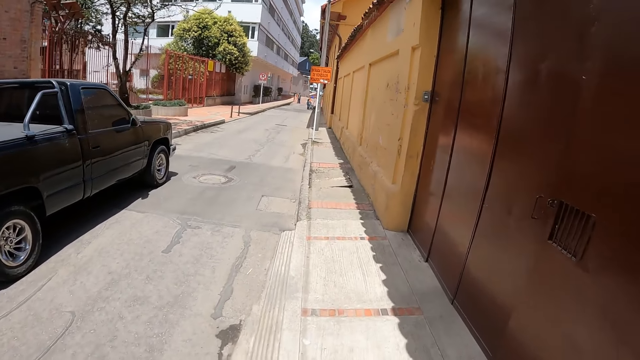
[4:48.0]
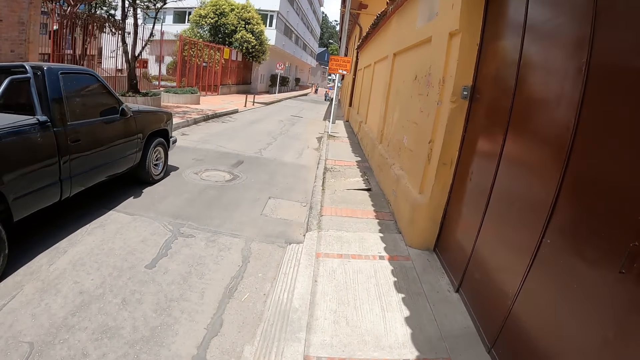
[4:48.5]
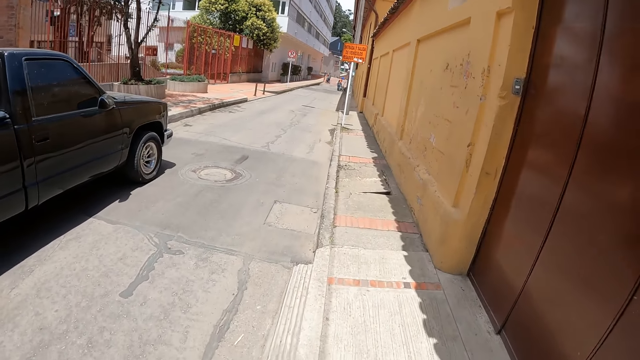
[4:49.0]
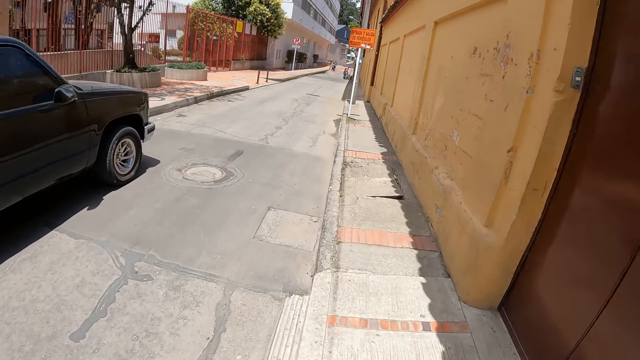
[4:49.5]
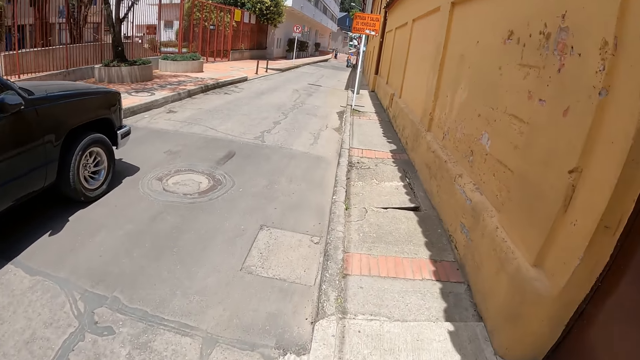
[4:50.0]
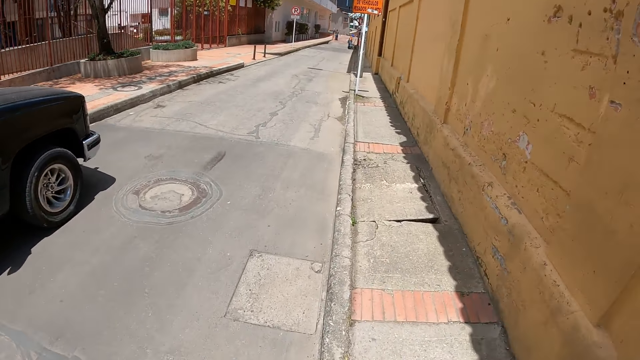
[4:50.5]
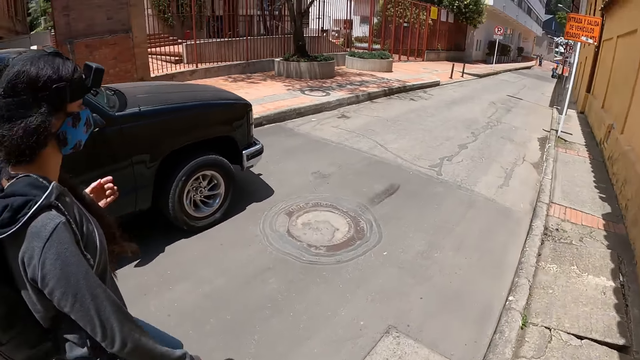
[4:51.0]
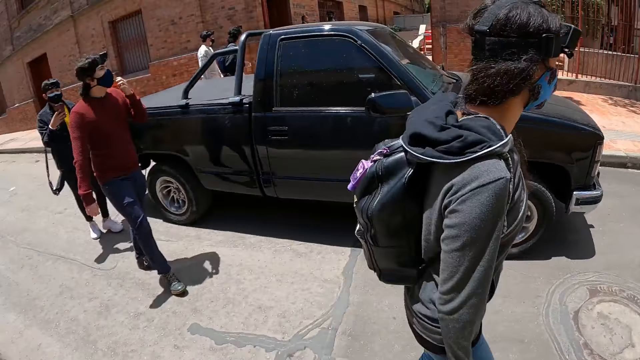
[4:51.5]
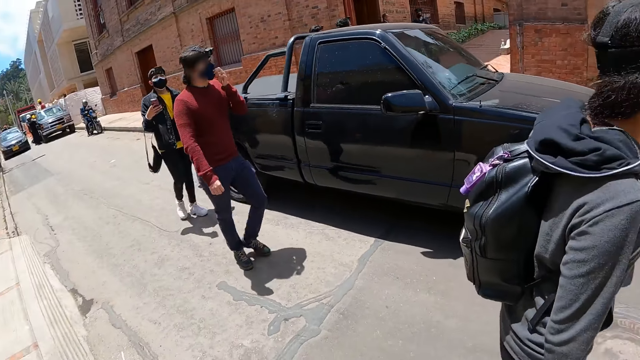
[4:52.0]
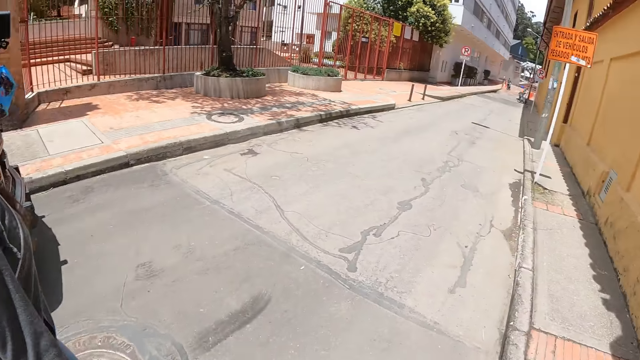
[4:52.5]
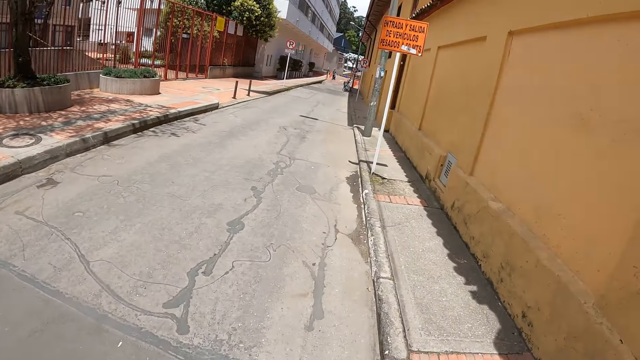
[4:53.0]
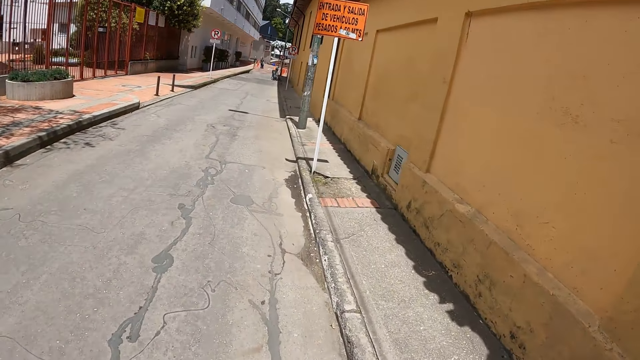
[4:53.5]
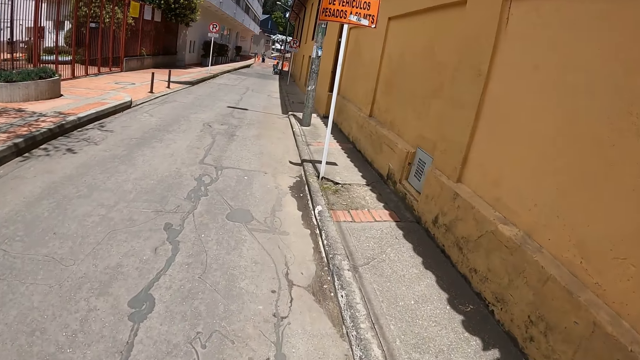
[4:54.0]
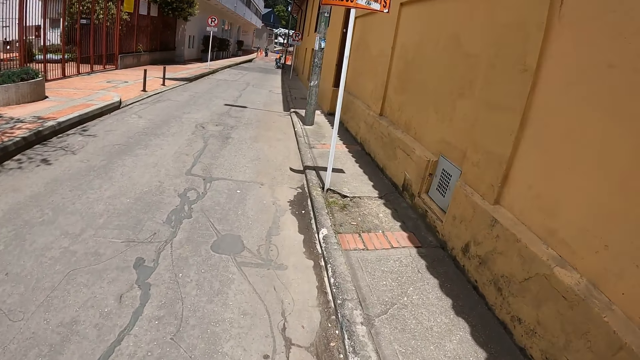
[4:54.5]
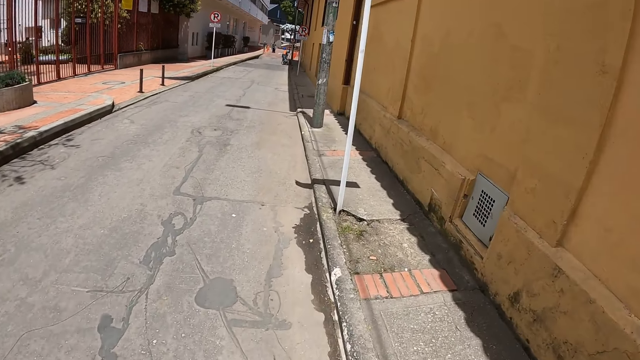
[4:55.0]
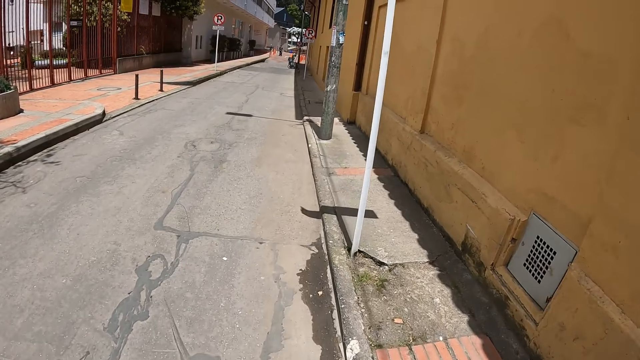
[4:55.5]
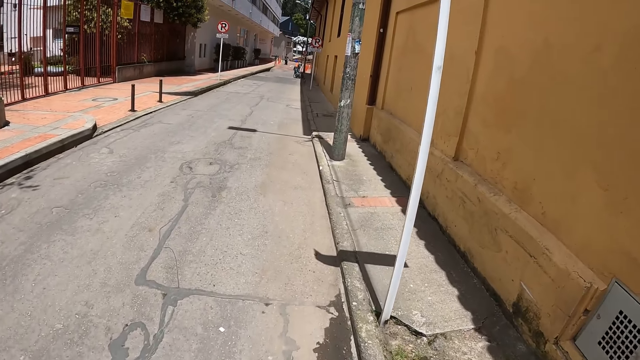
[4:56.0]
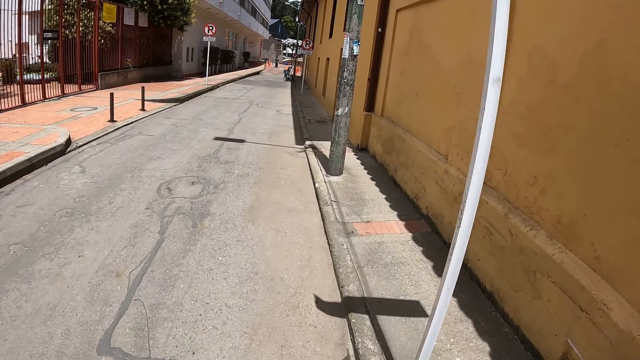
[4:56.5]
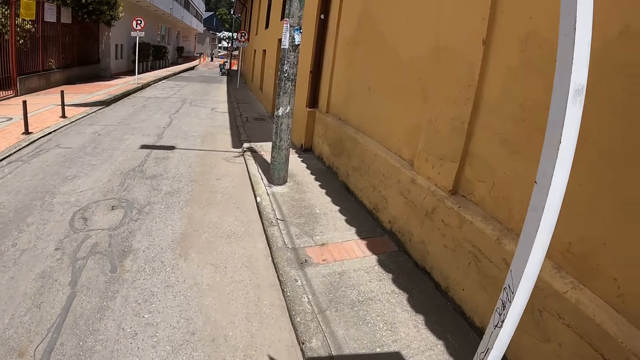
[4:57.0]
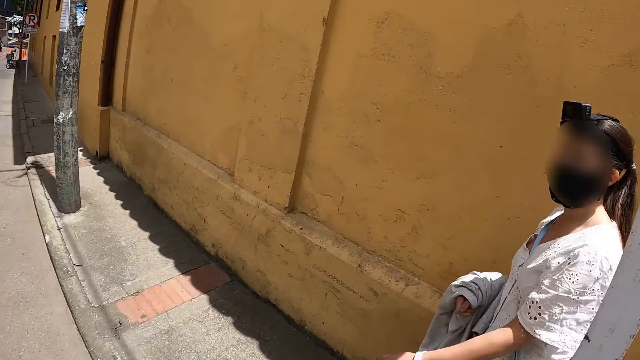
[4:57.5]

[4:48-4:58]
The camera wearer looks behind. They look at the car. They walk on the tarmac road.

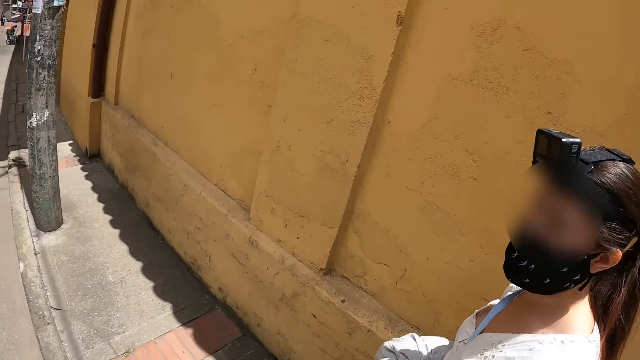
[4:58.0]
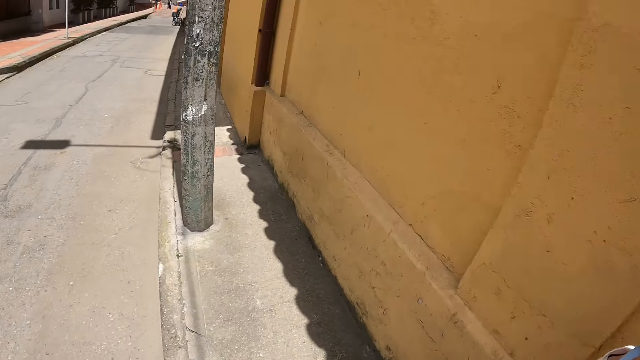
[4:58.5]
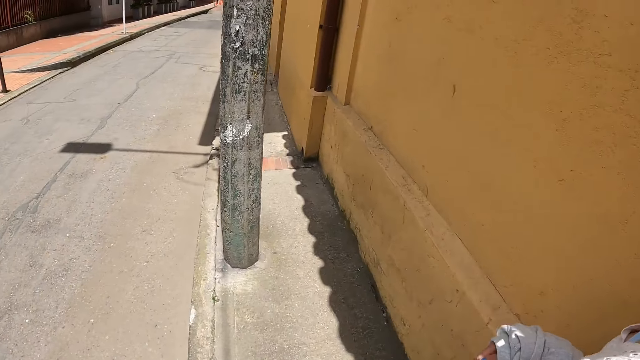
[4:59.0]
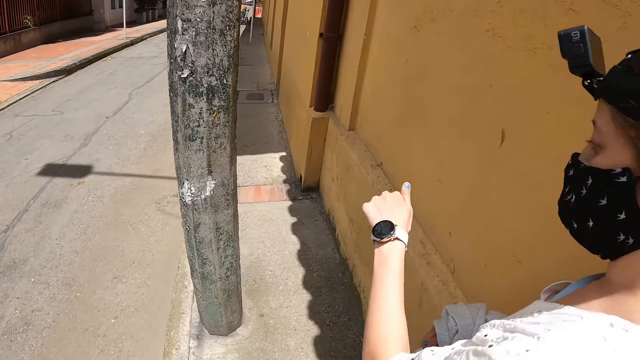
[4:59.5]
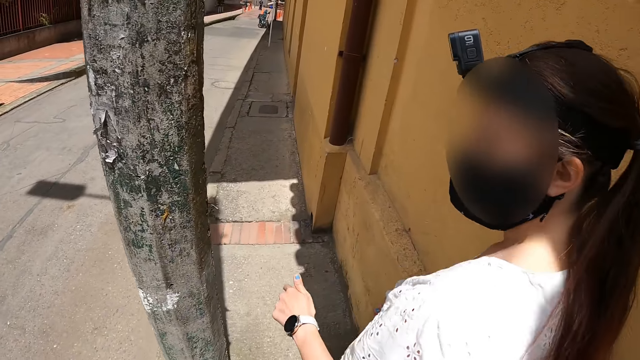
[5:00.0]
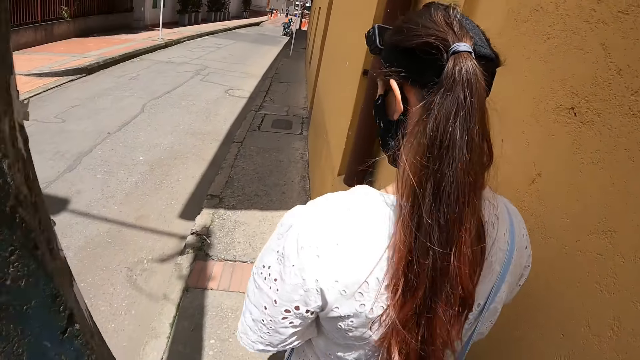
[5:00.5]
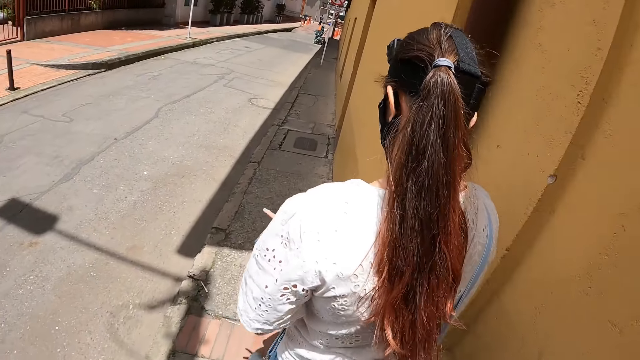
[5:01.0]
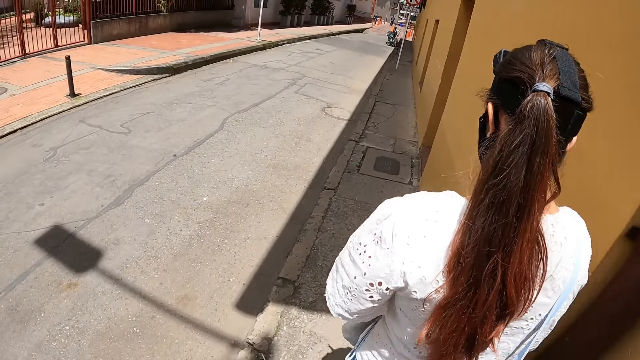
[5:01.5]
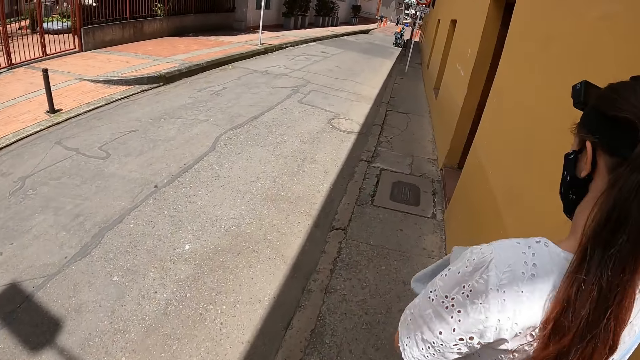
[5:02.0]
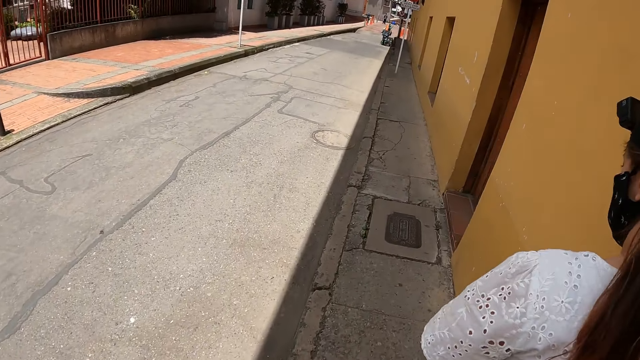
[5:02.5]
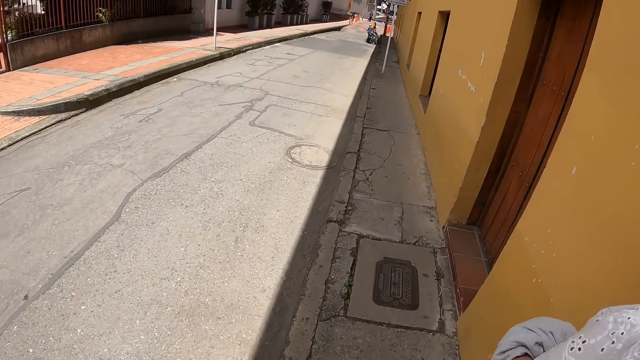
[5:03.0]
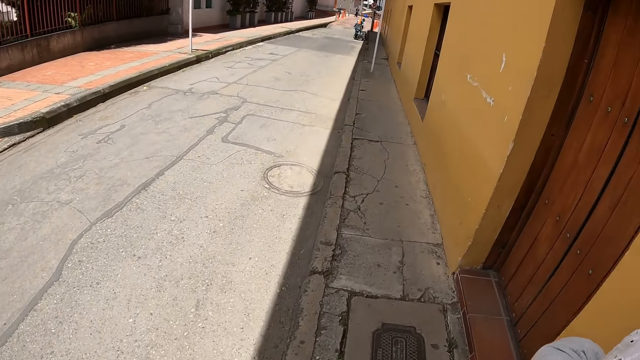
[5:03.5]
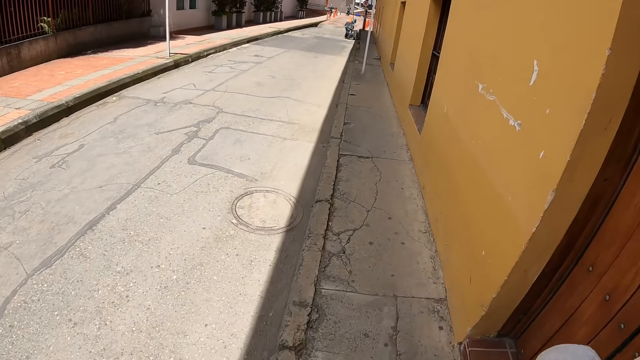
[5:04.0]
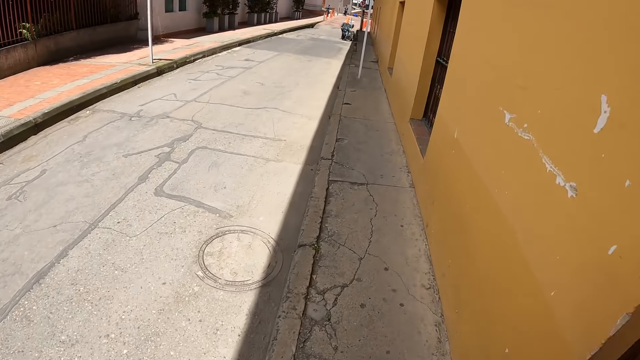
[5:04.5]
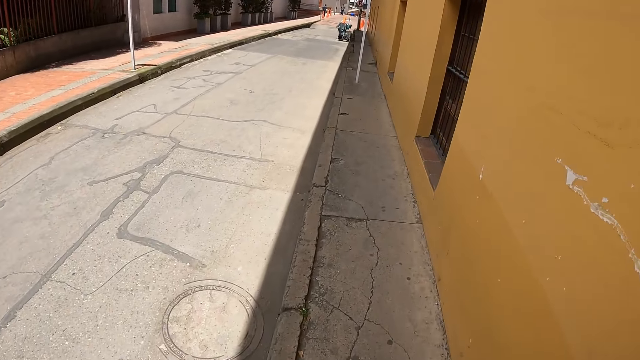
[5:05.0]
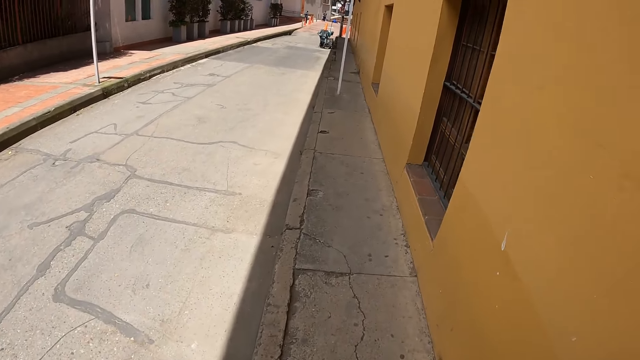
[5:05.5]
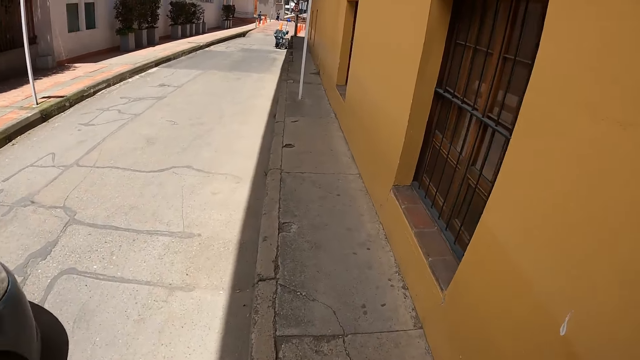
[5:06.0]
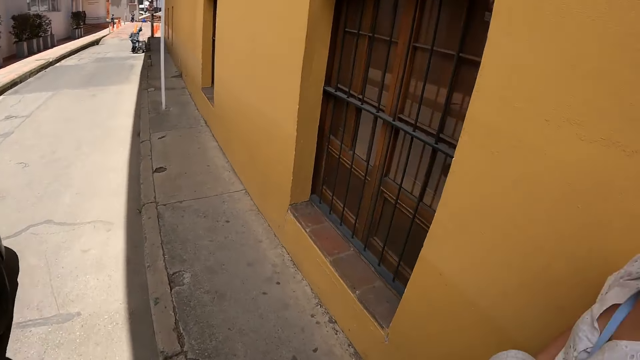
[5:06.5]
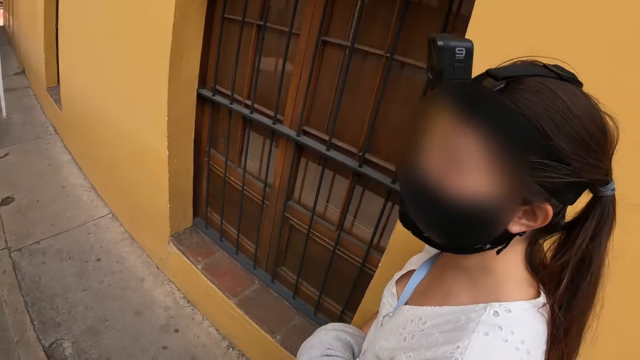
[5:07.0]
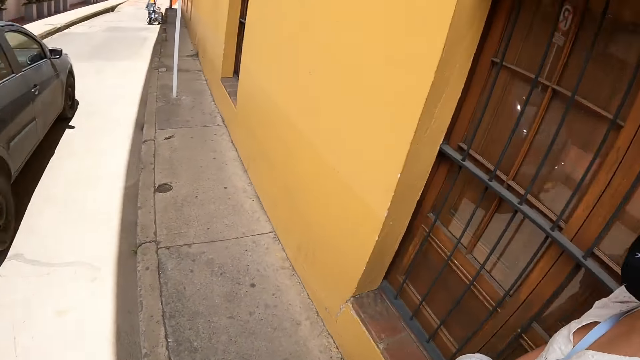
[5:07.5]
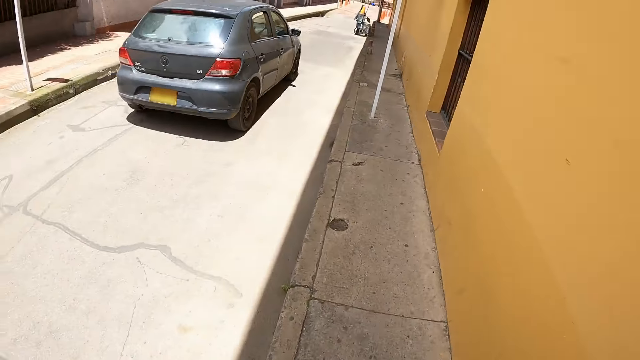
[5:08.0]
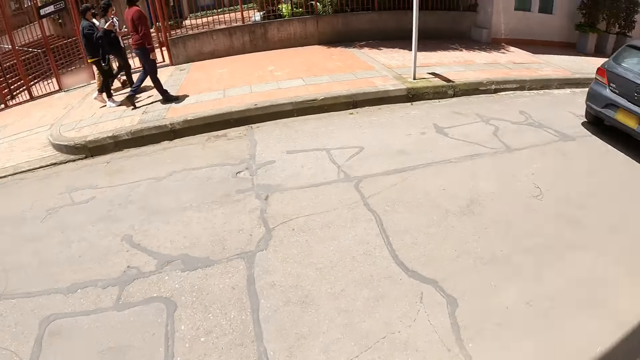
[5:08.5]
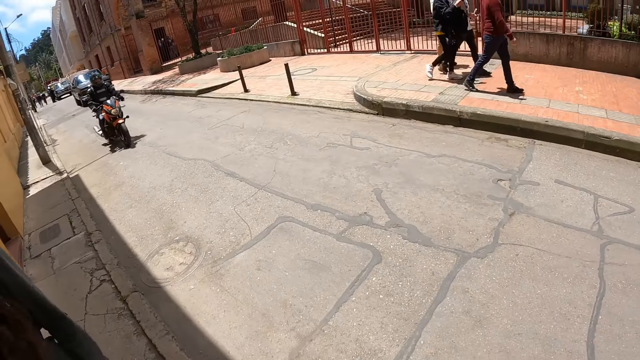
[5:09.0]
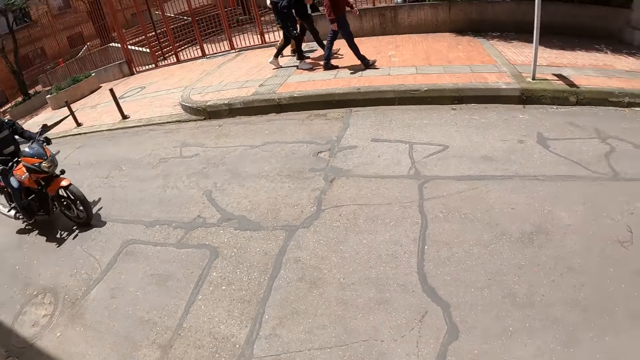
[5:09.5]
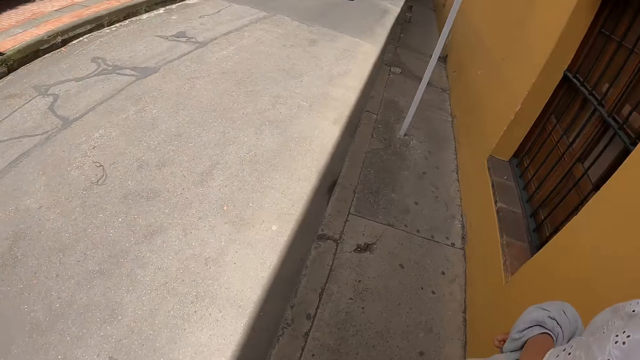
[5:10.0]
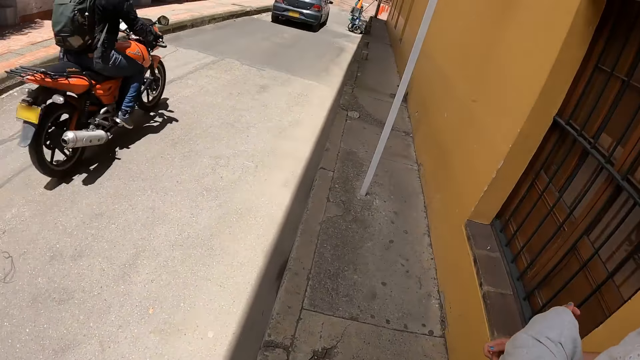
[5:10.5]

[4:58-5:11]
The camera wearer walks behind a person on the sidewalk. They walk on the sidewalk. They look at the motorbike. They look behind.
